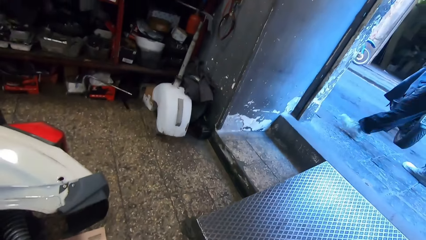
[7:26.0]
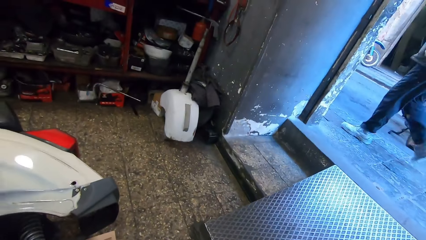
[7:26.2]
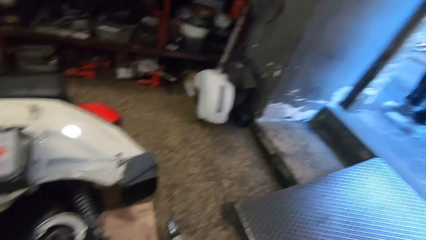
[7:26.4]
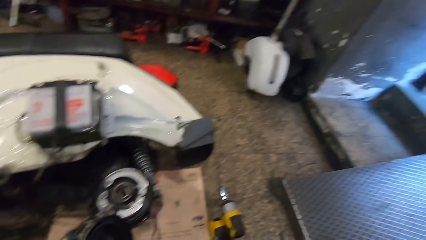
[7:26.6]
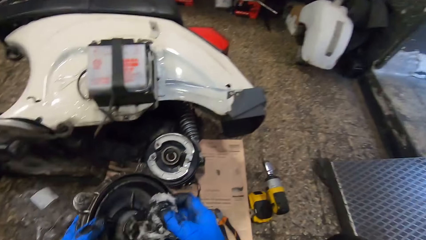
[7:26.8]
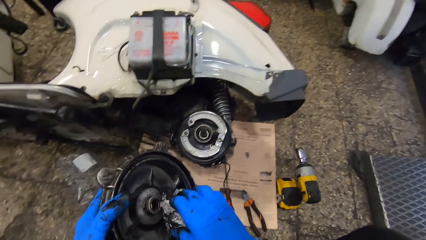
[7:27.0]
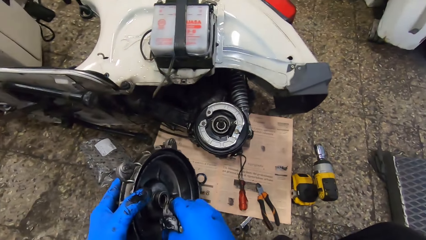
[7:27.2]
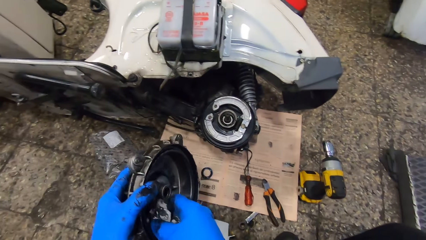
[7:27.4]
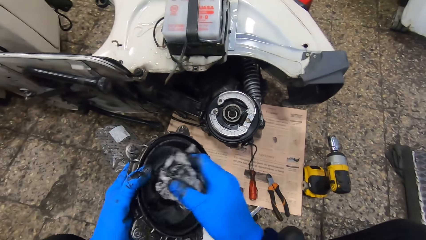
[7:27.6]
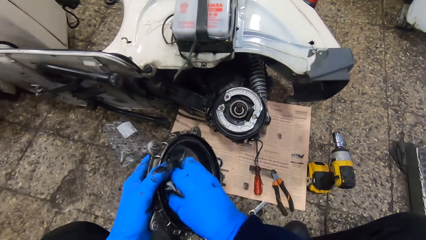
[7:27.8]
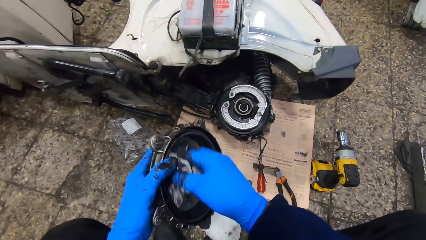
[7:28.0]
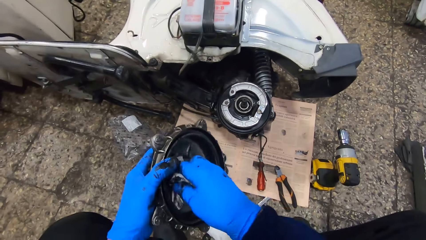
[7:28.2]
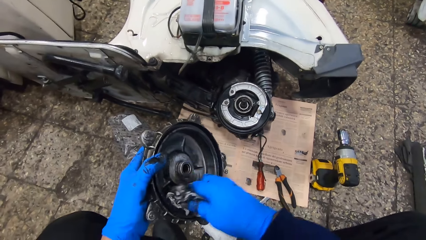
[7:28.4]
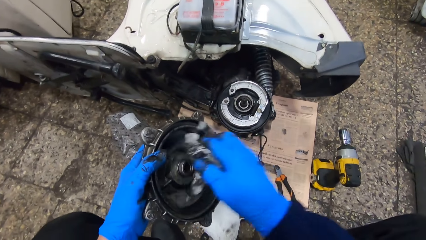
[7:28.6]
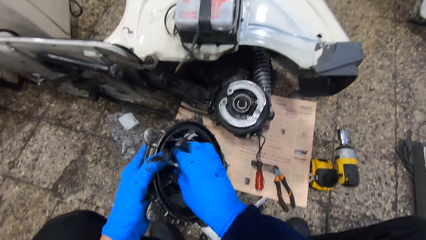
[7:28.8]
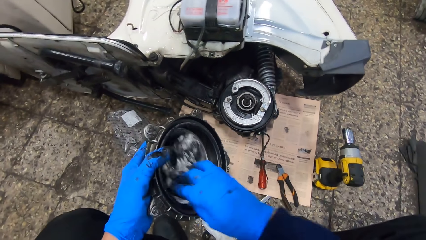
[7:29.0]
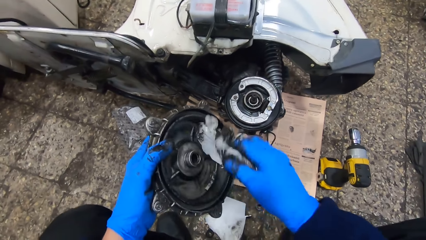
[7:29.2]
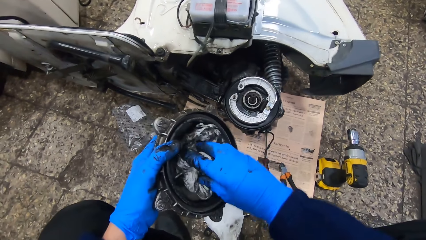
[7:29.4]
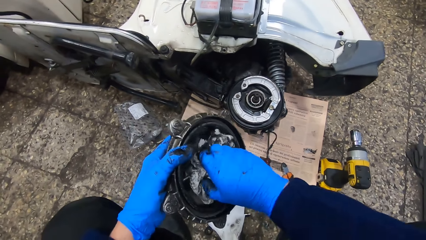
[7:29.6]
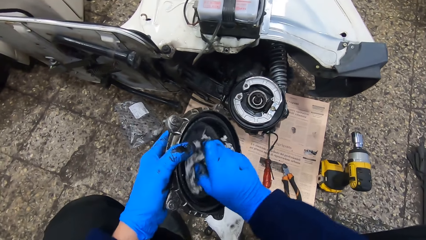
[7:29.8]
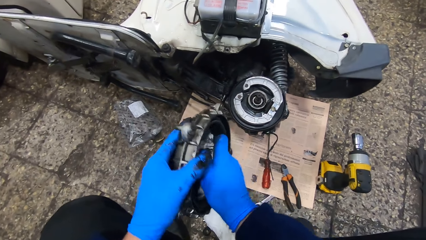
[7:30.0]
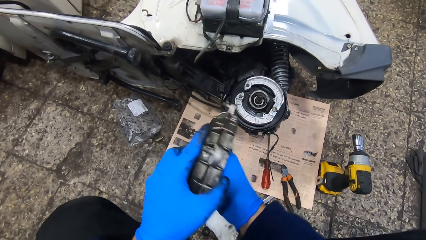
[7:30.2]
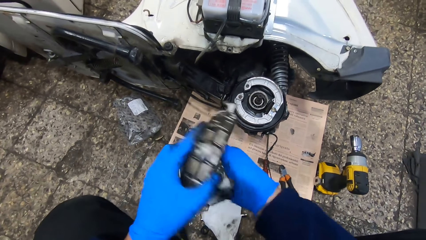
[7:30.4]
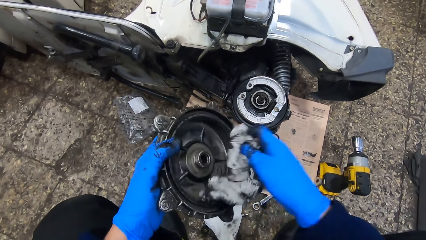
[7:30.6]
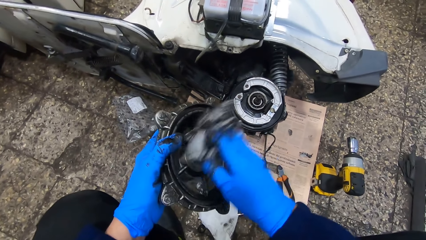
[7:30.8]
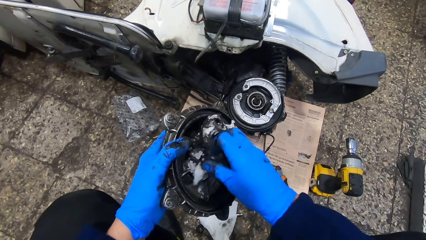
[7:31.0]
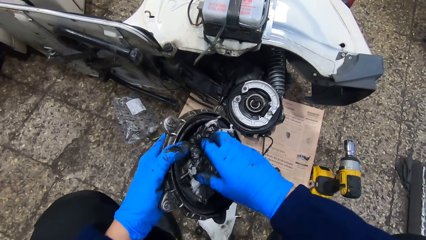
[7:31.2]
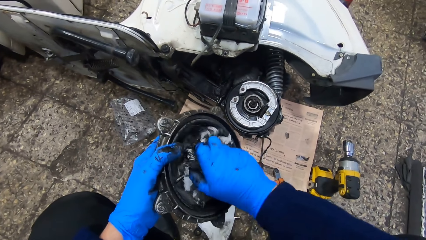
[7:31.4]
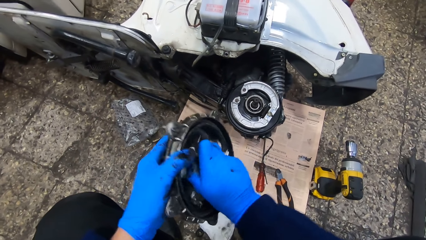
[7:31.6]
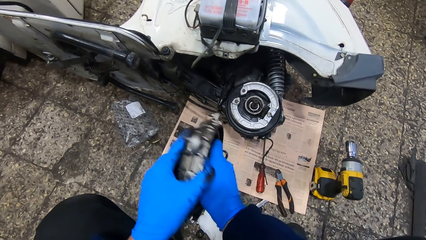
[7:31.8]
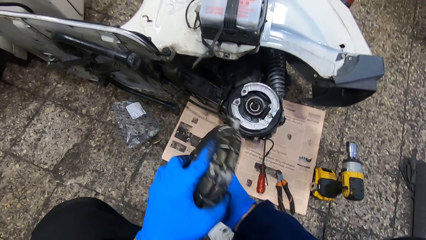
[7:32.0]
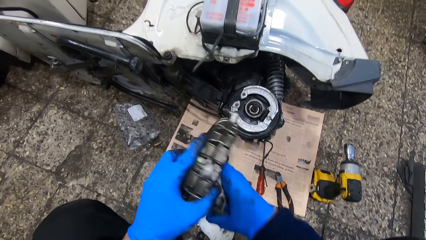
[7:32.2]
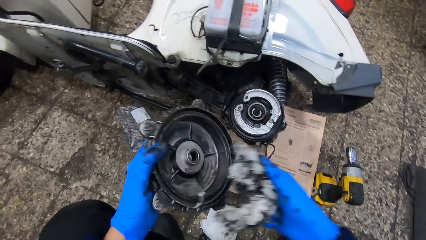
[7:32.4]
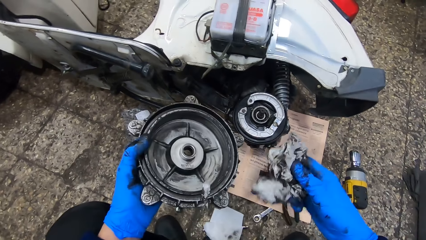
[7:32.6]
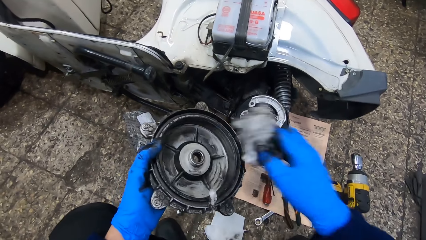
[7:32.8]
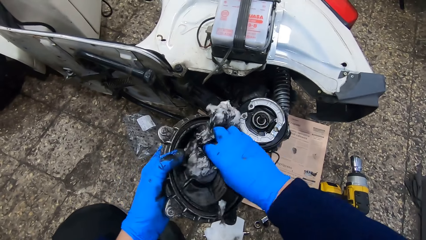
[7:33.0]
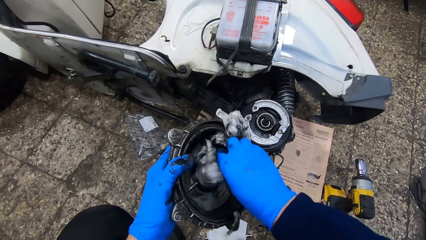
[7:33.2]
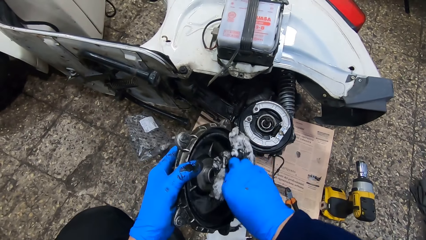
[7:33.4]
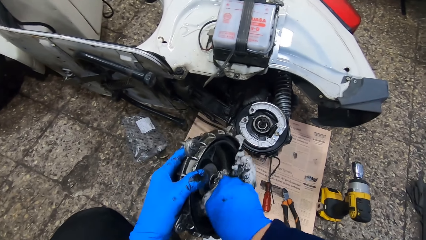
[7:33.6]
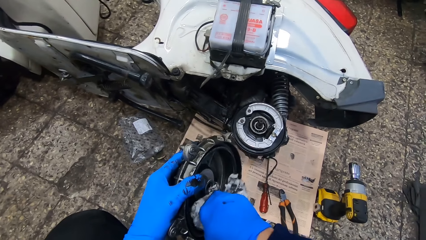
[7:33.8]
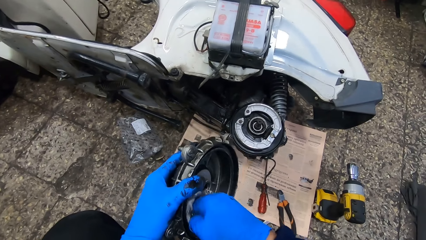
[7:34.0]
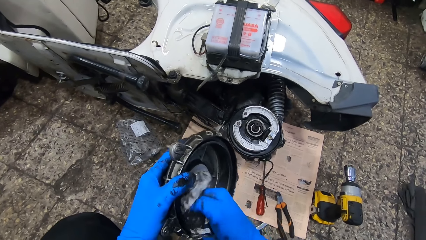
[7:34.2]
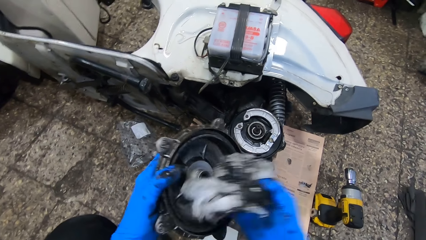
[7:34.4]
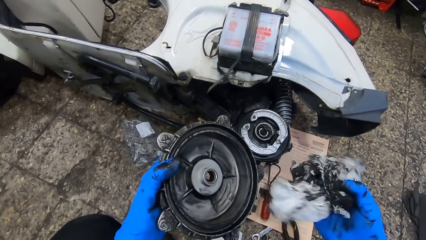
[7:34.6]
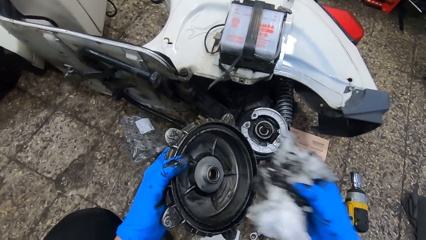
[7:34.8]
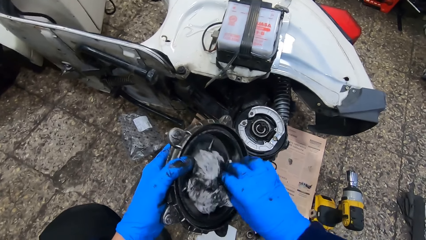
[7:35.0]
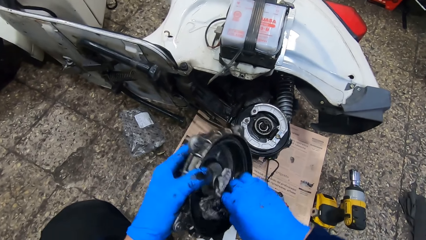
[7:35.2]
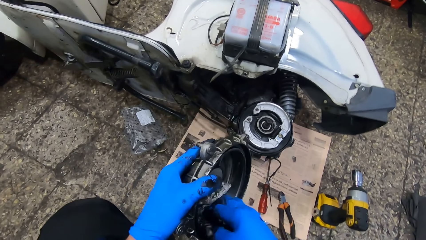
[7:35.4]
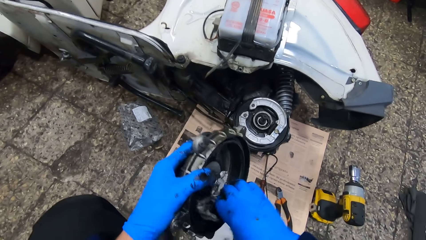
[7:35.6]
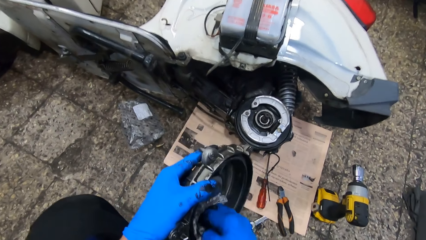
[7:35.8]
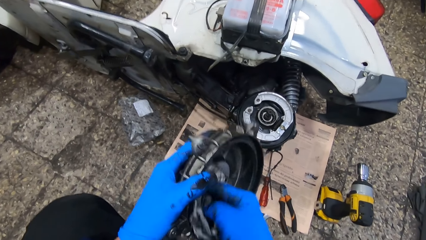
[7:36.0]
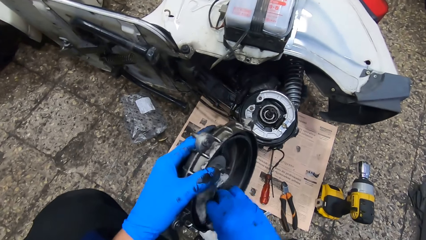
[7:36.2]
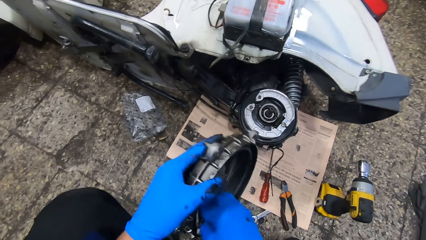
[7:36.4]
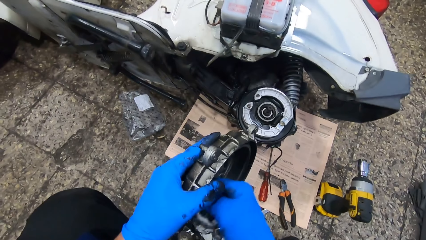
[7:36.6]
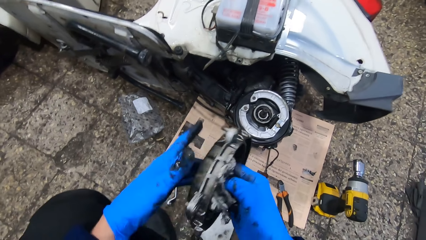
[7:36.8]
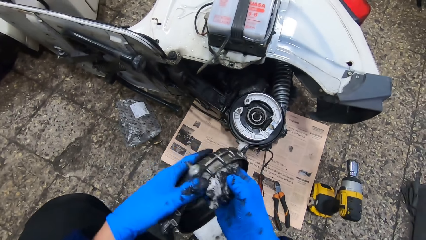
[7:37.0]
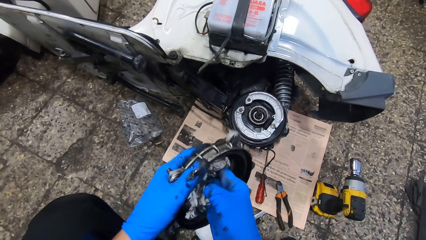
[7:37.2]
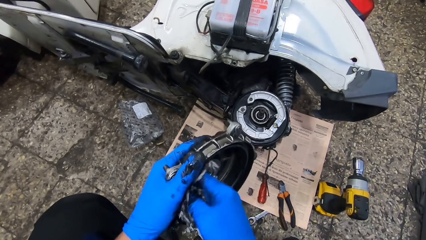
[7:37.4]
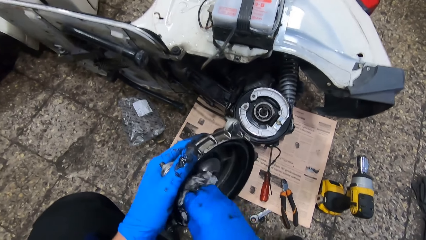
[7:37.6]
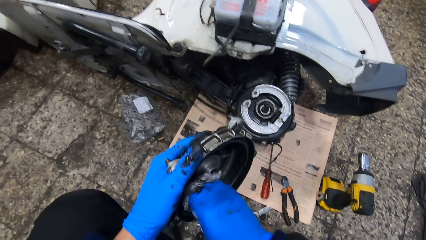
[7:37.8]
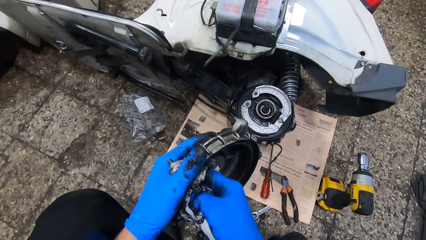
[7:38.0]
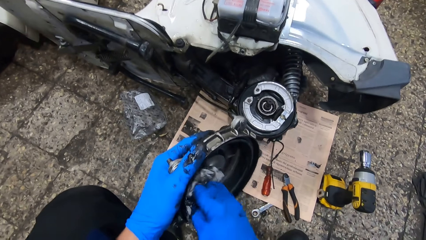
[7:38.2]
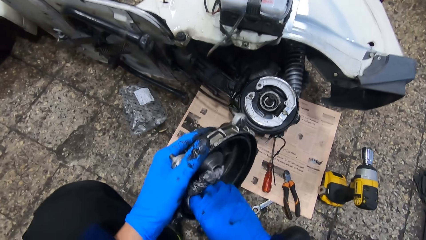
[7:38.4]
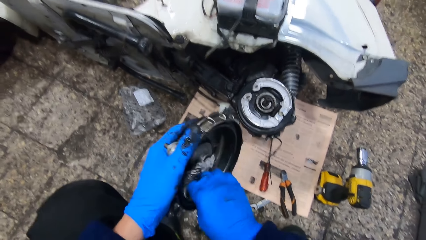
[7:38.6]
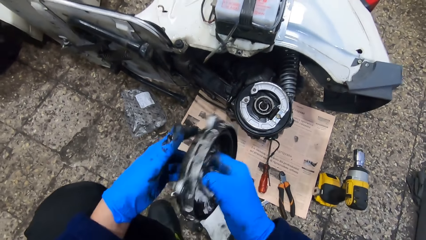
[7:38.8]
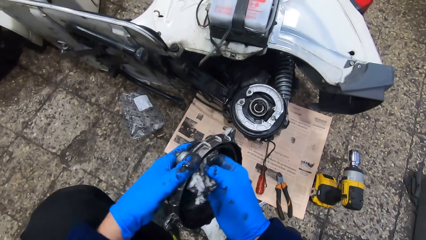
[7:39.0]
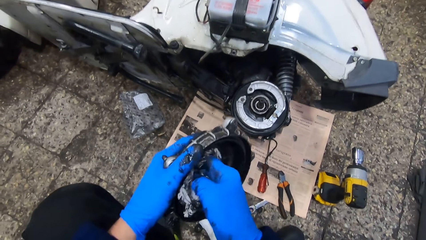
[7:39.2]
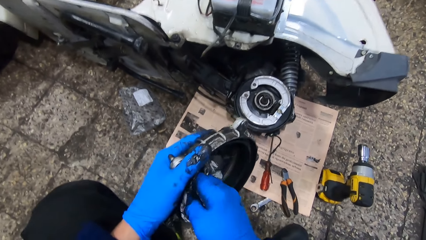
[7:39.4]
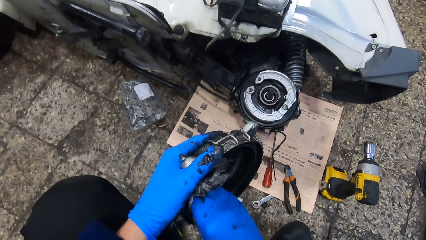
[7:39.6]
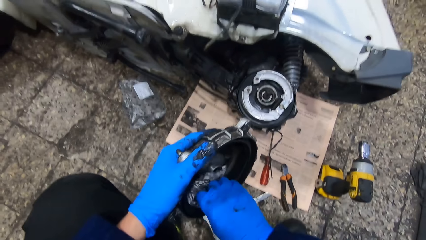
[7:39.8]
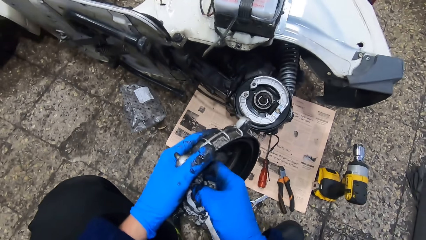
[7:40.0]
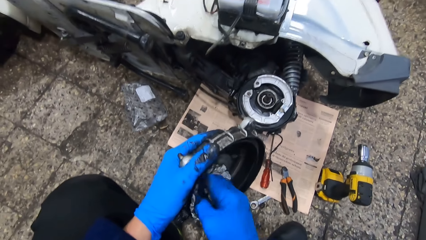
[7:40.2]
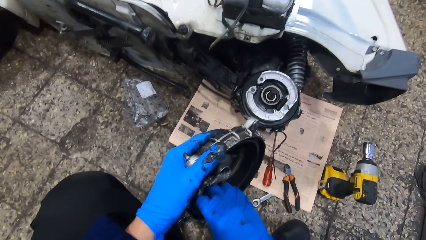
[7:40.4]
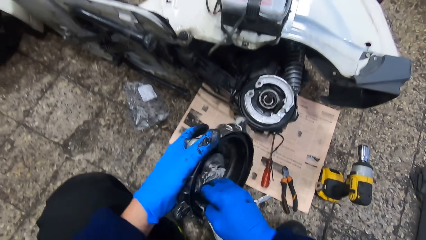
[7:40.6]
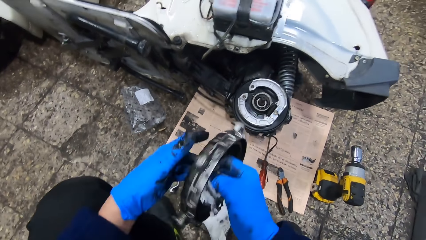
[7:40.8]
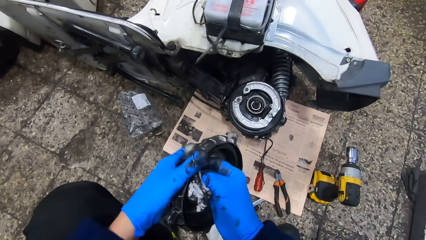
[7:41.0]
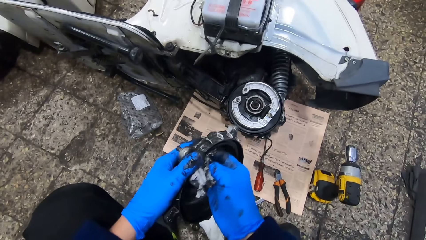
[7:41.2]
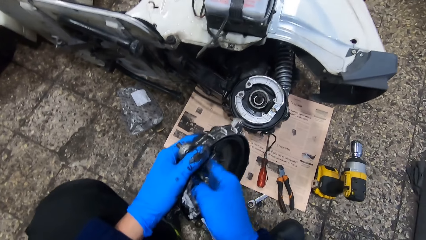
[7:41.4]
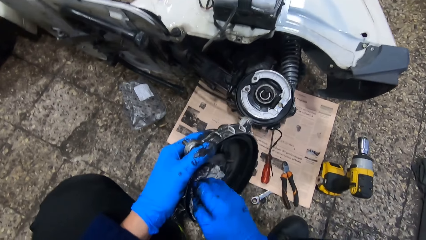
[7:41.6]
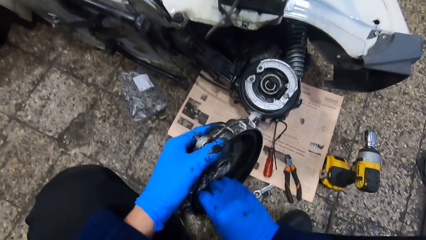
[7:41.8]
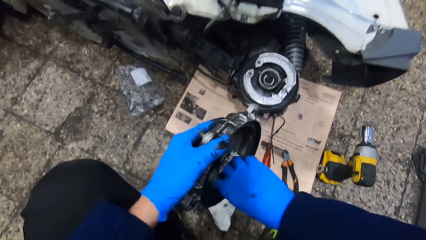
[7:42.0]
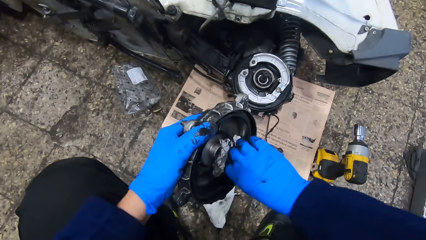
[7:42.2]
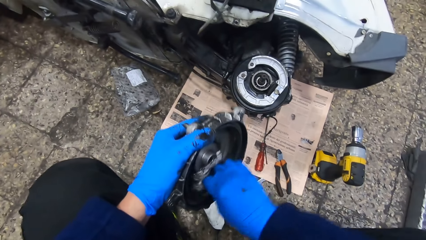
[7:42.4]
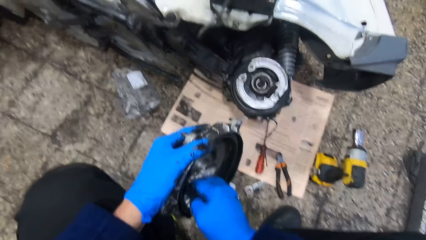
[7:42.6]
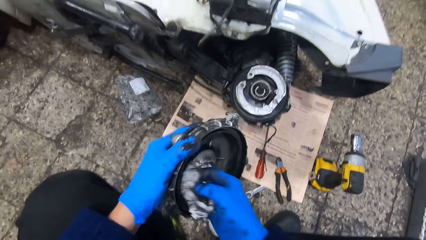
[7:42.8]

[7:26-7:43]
The camera wearer looks at the entrance. They wipe the brake drum.
